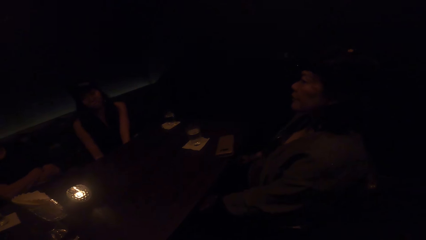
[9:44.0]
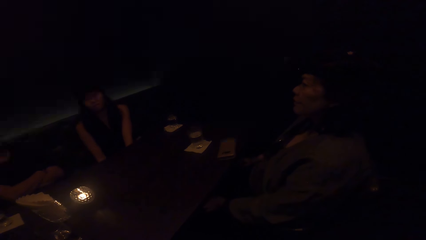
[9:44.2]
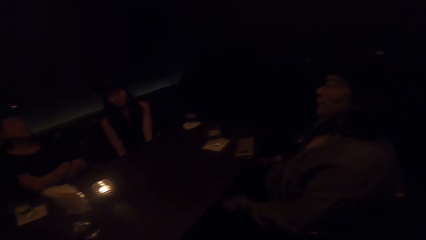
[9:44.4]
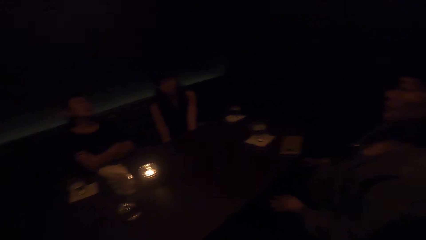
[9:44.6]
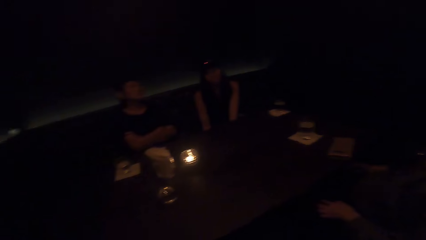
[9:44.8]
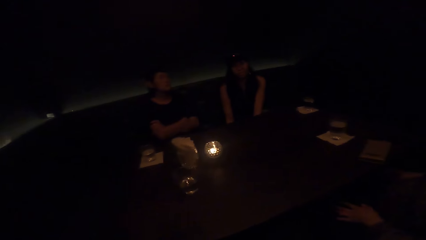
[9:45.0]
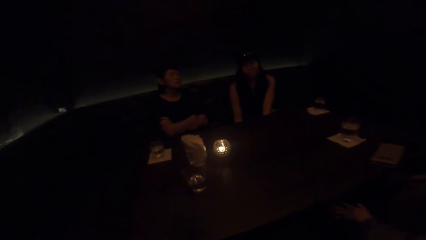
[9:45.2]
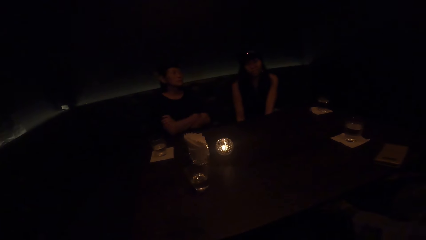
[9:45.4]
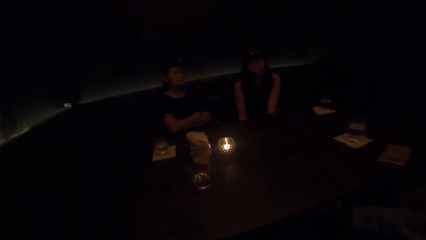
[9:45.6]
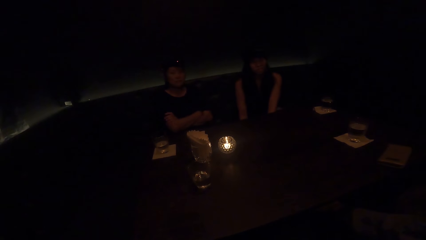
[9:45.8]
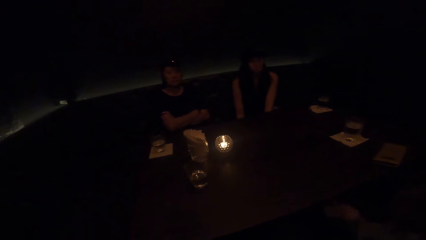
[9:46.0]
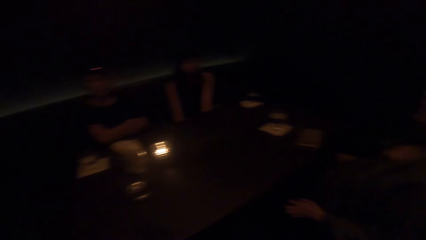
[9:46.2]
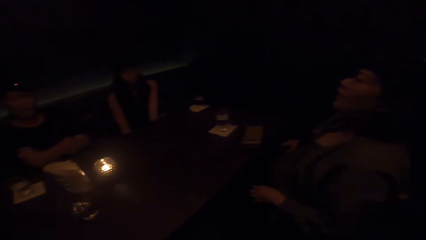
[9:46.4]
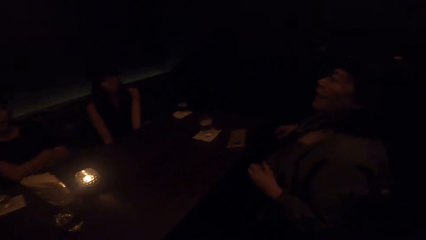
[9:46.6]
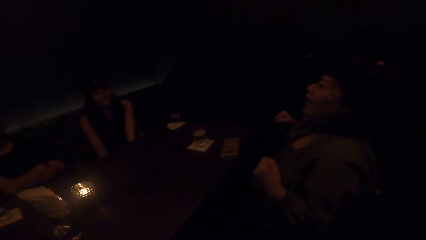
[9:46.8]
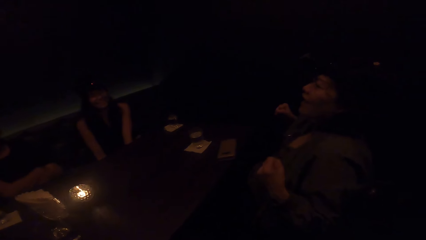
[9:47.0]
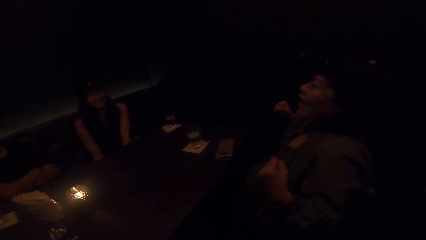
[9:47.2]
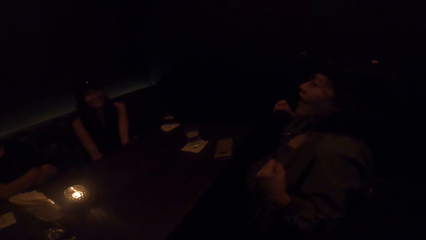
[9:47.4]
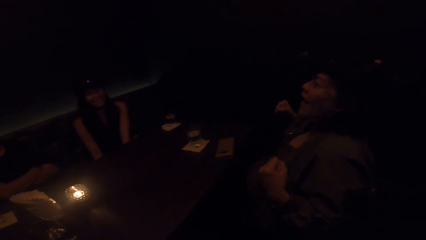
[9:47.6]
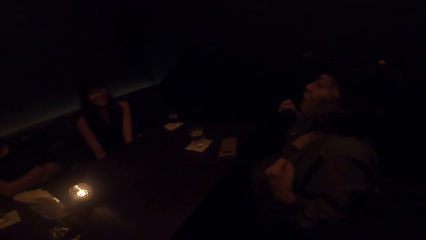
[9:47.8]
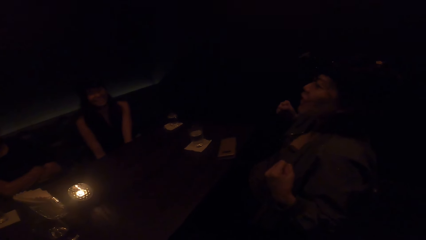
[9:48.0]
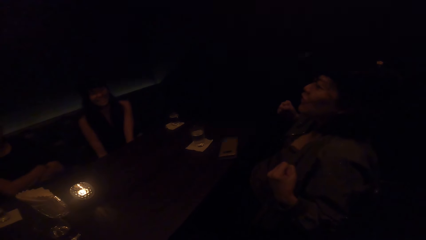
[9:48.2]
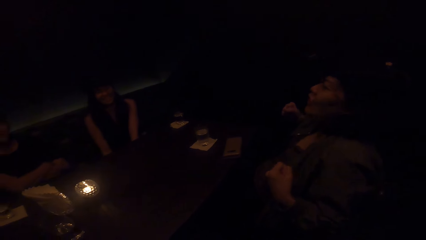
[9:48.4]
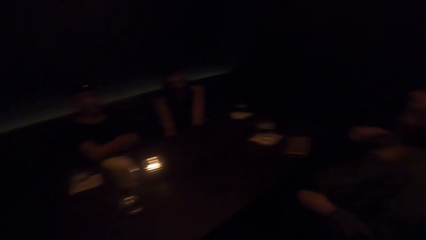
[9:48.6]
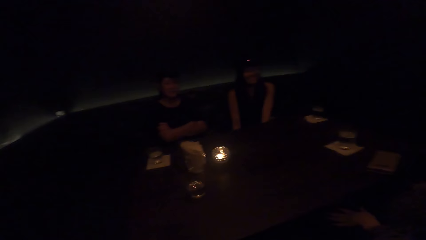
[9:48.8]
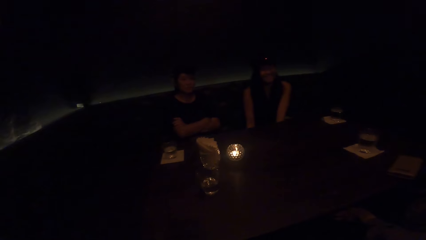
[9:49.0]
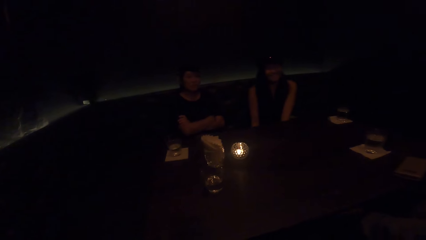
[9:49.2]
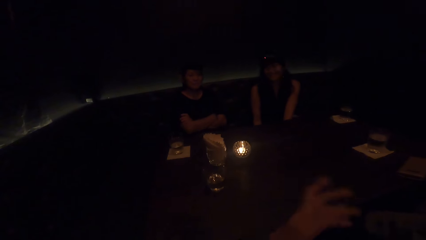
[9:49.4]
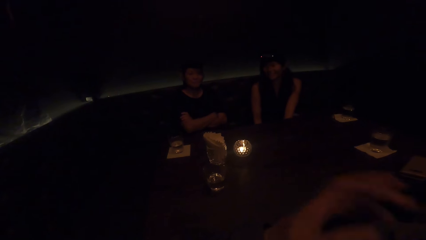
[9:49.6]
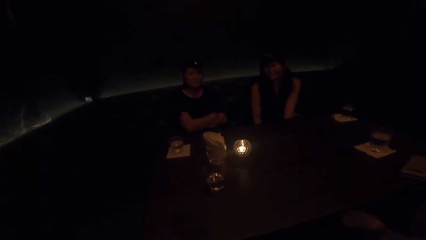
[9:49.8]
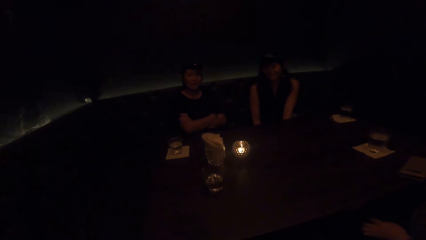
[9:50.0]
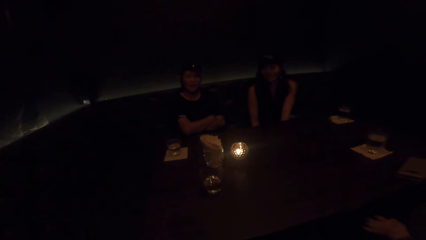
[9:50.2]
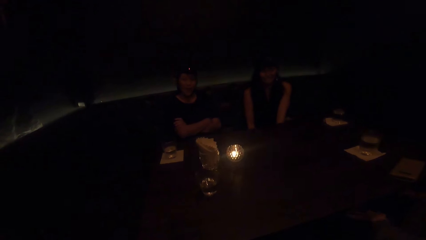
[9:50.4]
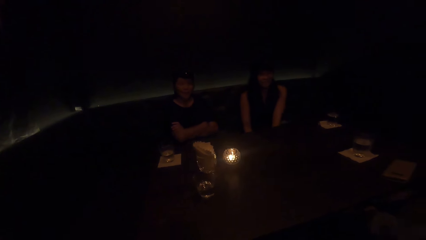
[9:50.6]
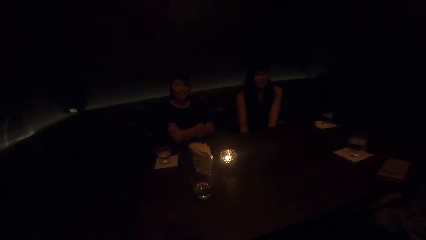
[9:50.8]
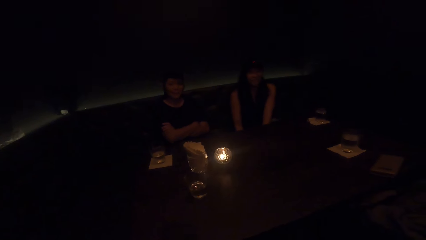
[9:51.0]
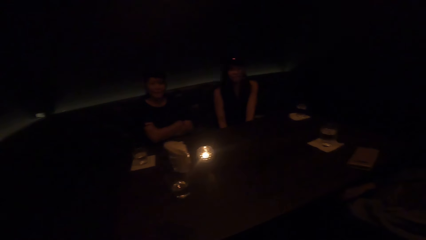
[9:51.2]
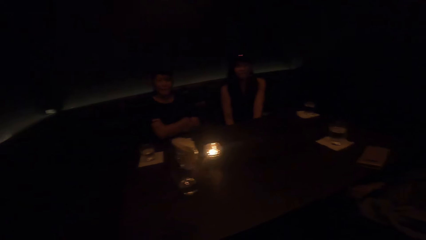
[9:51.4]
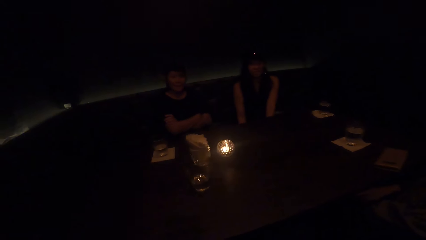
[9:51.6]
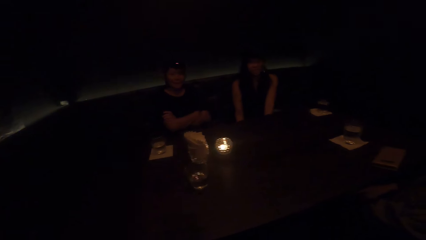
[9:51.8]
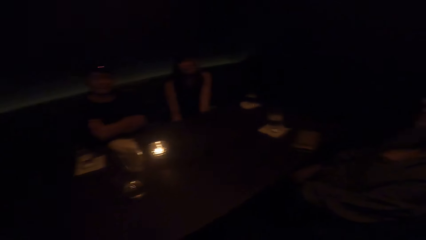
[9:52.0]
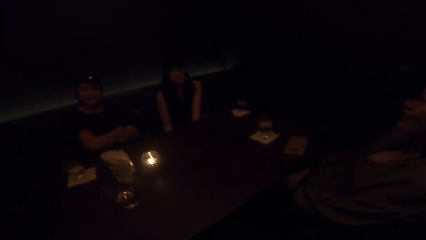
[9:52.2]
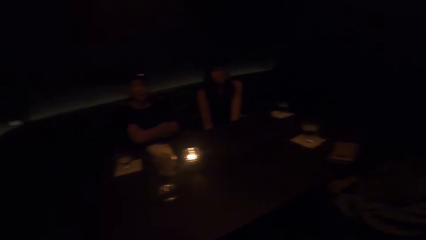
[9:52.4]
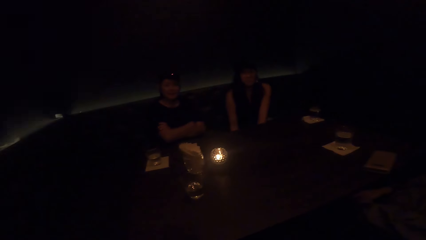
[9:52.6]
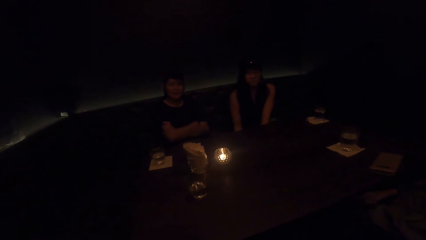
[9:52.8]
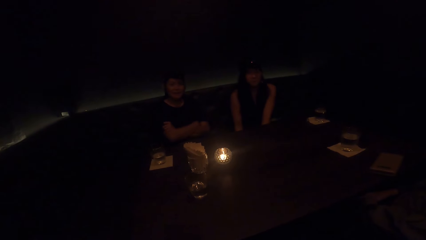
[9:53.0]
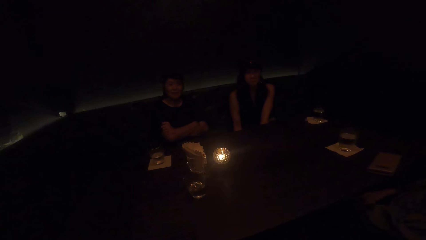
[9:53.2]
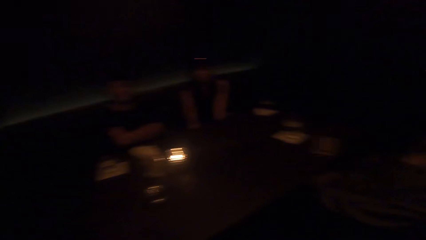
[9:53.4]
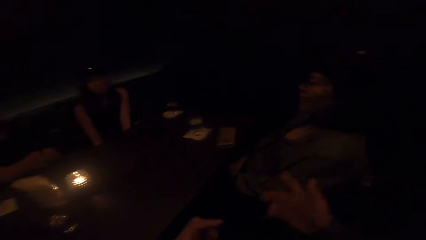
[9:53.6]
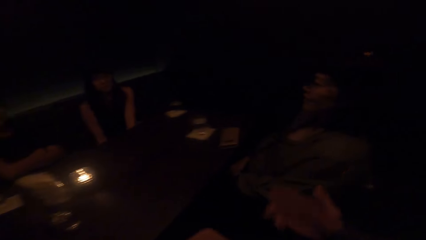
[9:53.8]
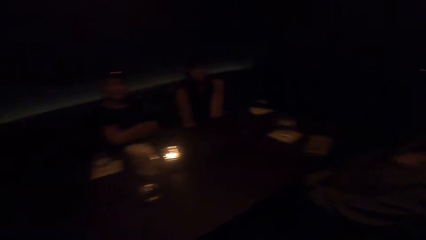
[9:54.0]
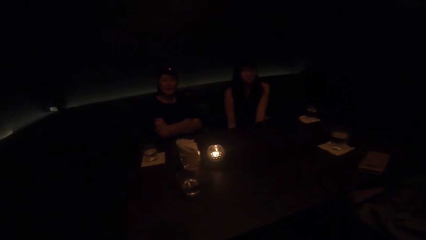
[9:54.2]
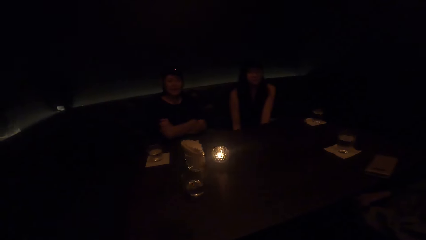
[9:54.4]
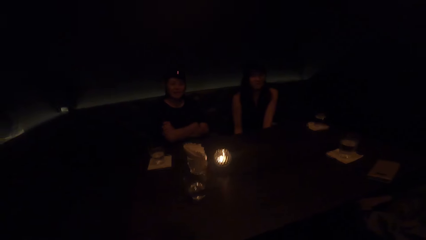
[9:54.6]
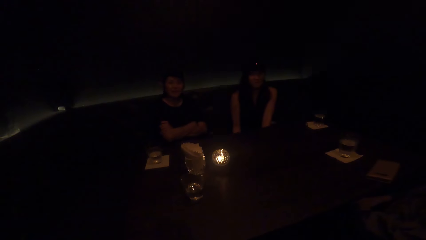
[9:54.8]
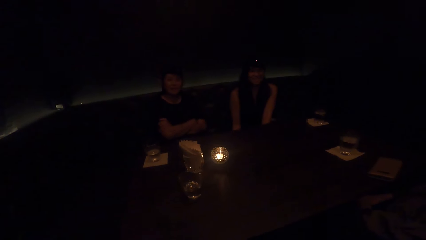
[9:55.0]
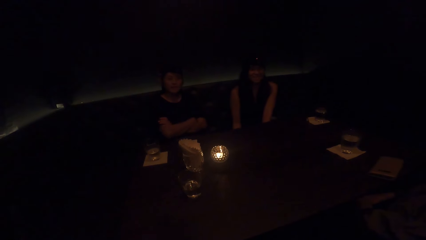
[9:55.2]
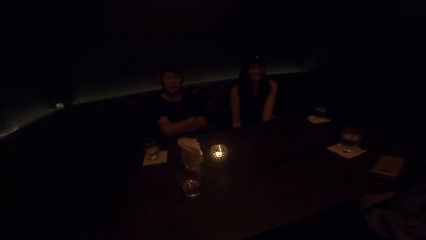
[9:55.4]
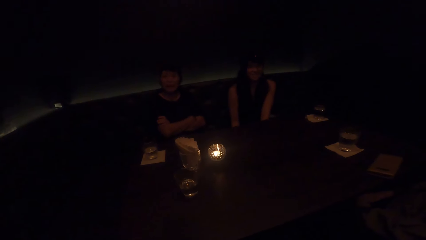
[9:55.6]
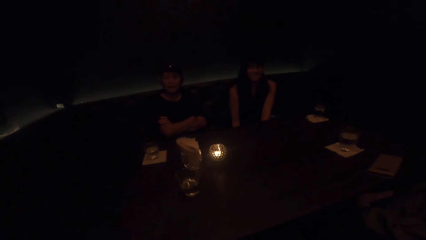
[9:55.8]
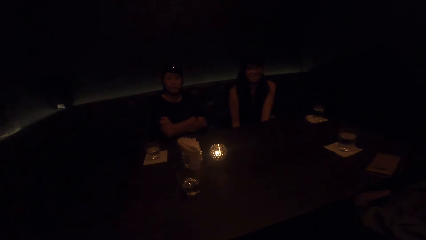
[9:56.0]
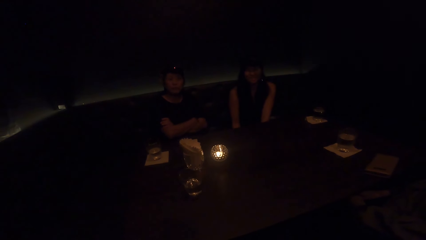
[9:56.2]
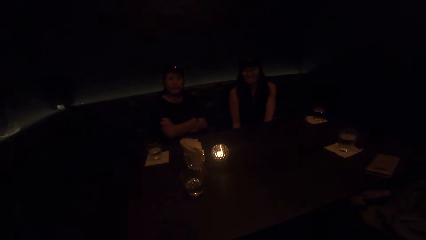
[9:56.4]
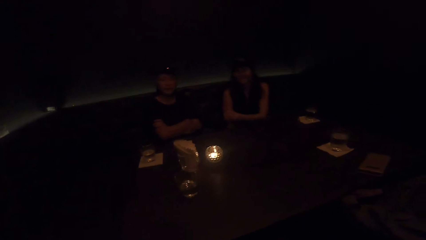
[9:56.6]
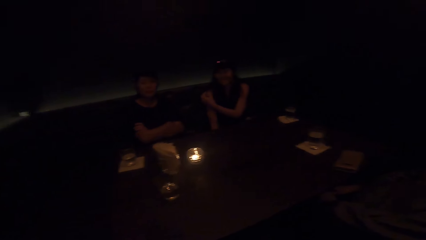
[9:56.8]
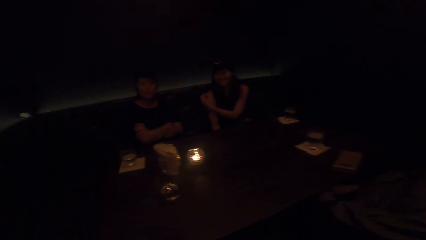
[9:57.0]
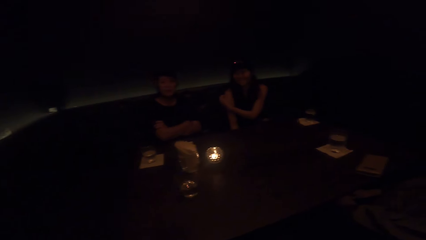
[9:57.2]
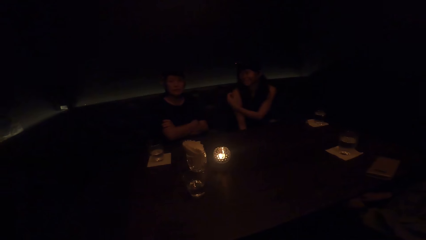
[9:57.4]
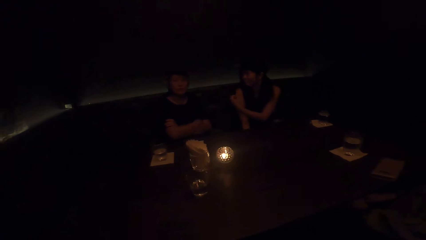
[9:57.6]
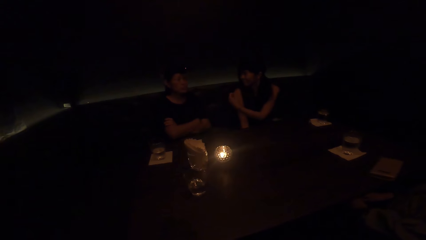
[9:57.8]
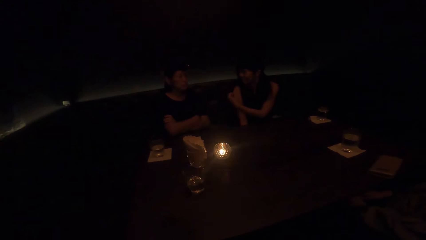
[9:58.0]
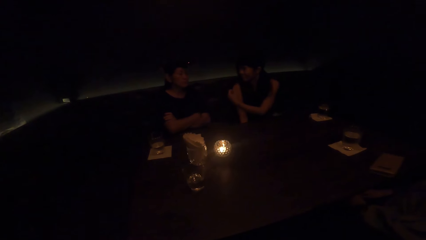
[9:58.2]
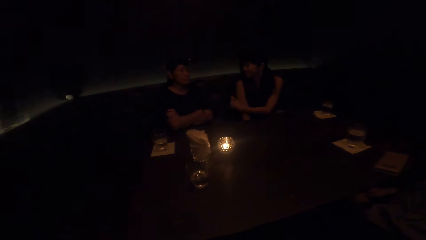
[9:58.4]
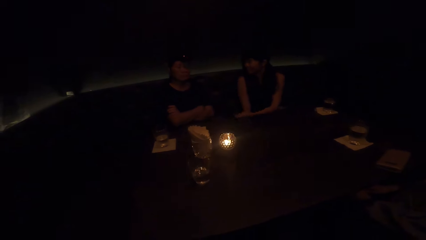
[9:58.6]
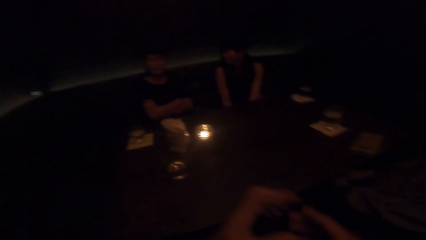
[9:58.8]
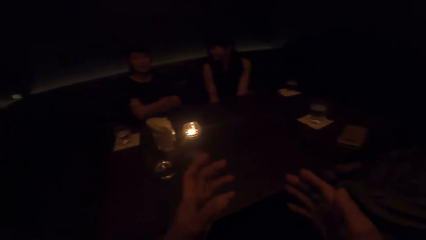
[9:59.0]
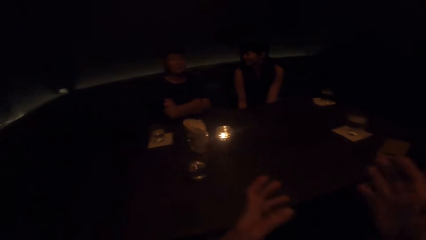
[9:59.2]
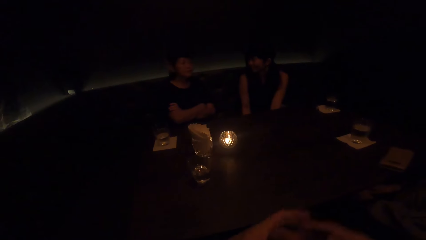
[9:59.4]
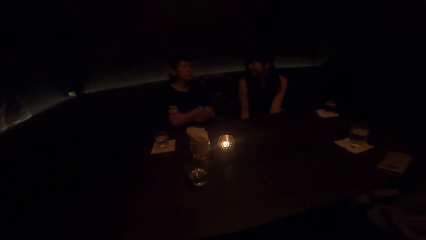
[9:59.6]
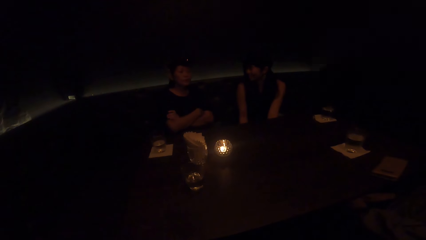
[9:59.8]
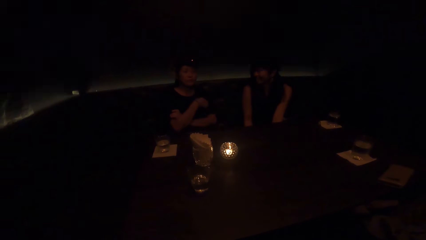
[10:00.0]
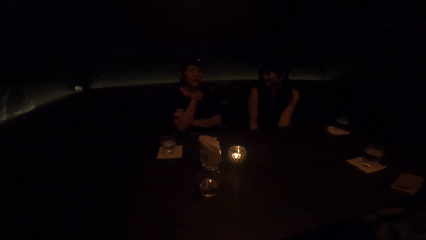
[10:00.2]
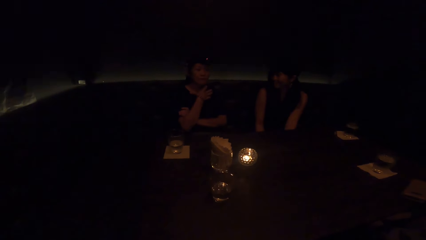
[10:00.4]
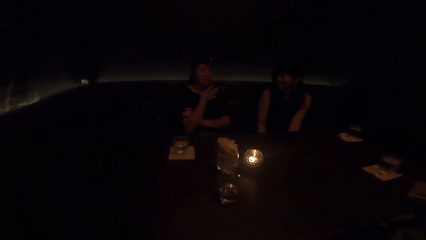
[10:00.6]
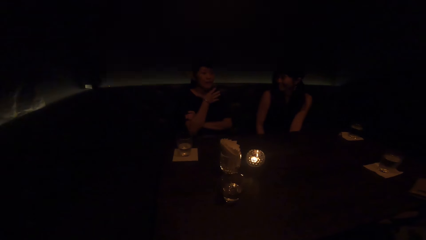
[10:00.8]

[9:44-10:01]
The camera wearer interacts with a woman. Another woman raises both hands up. The second woman shakes hands and brings down both hands to the lap. The camera wearer sways a hand. They interact. The second woman scratches the lap. The camera wearer moves a hand. A third woman scratches her hand and raises her left hand to her right shoulder. The camera wearer moves a hand. The third woman brings down her left hand. The camera wearer moves both hands and demonstrates with both hands. The first woman sways a hand. The camera wearer stops demonstrating with both hands. The first woman raises her right hand to her chin.
